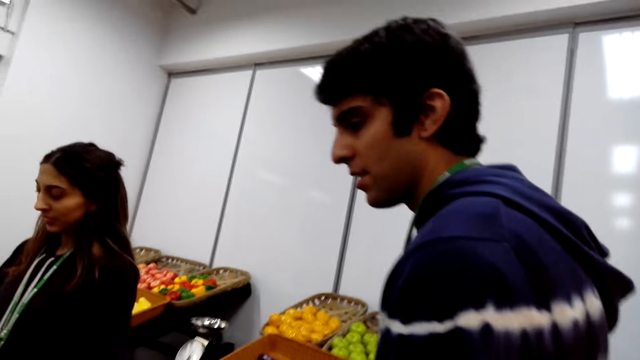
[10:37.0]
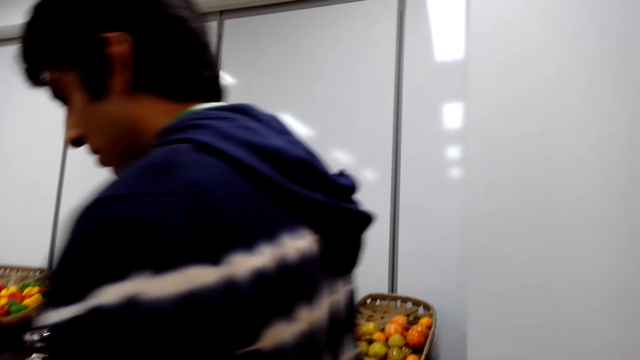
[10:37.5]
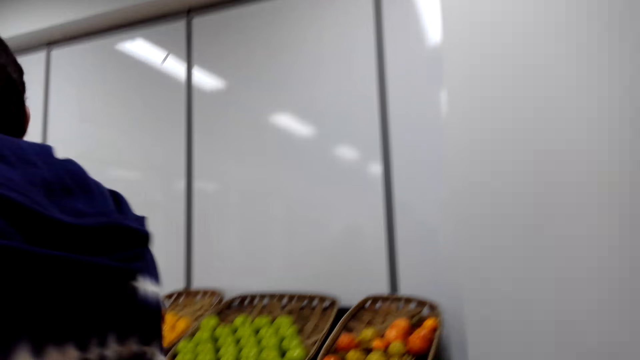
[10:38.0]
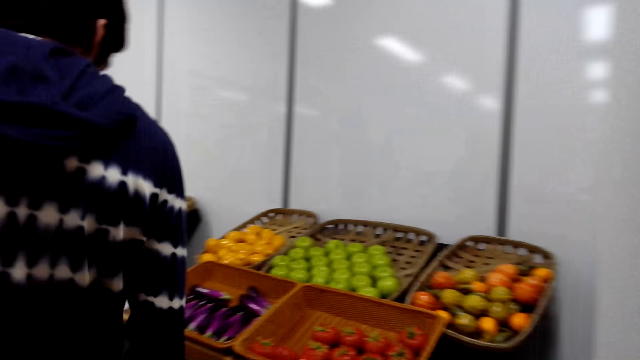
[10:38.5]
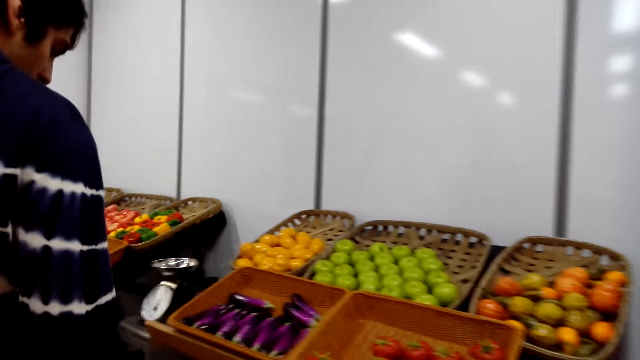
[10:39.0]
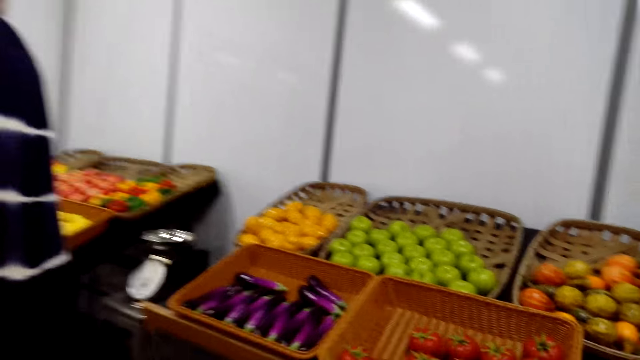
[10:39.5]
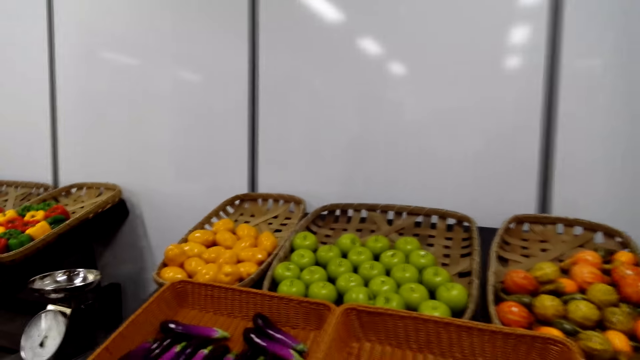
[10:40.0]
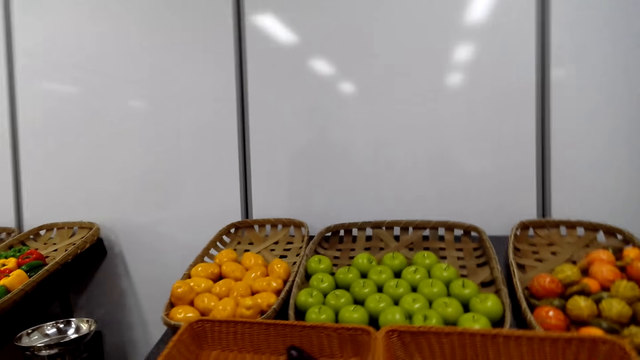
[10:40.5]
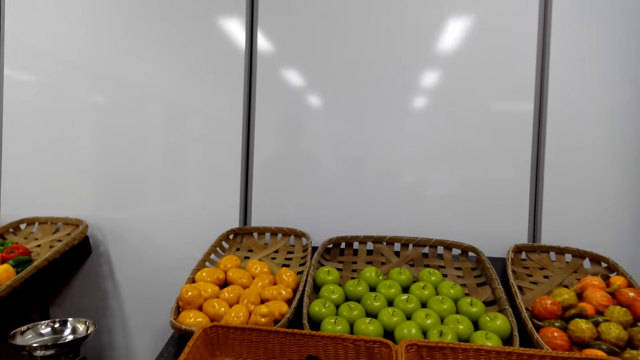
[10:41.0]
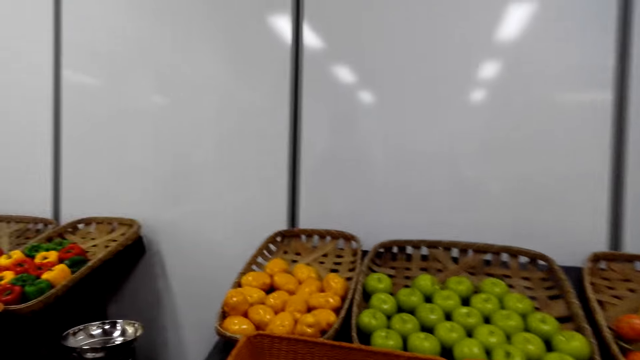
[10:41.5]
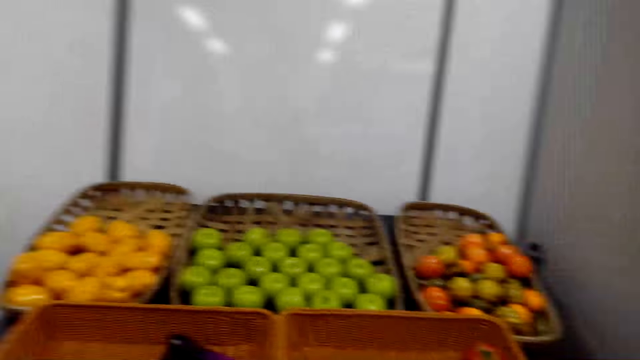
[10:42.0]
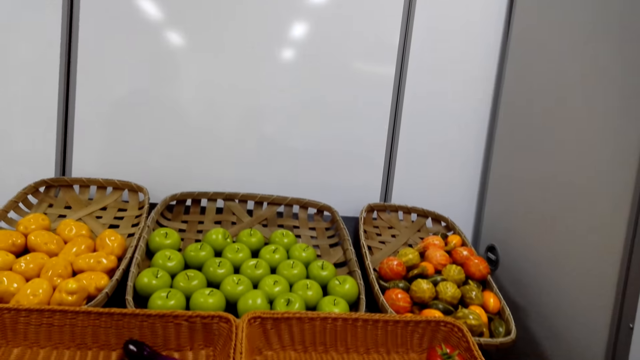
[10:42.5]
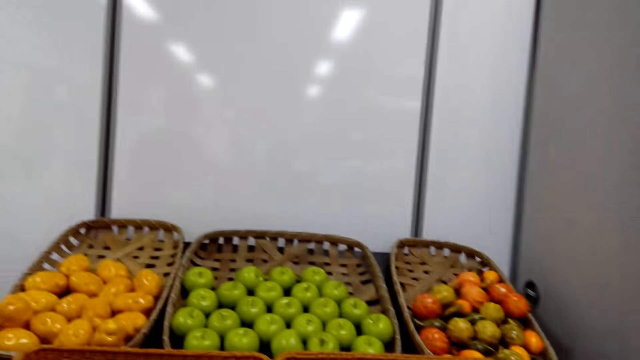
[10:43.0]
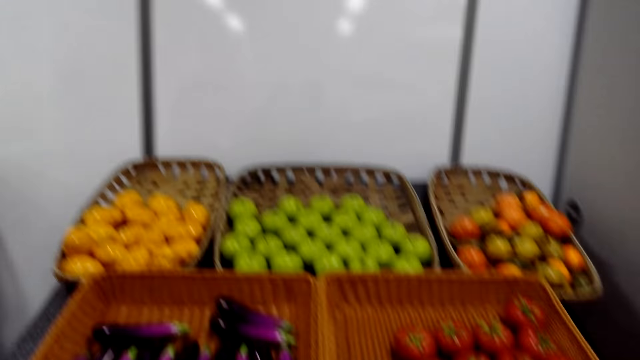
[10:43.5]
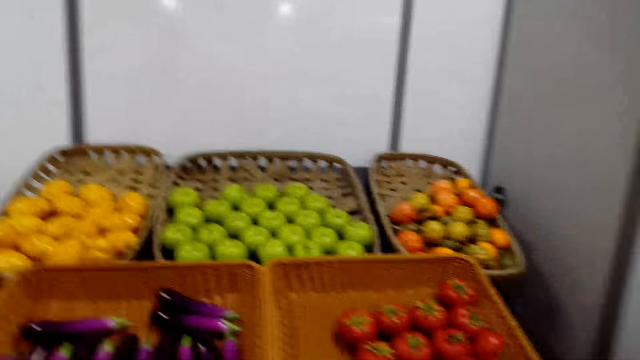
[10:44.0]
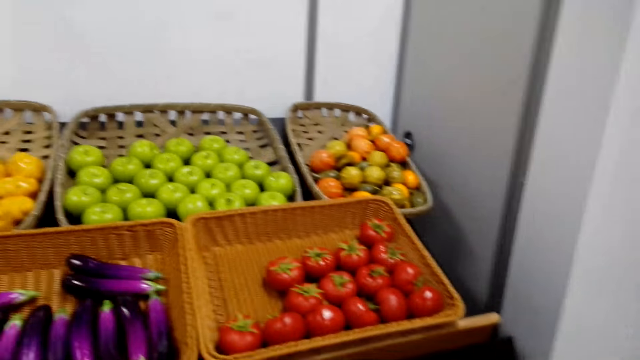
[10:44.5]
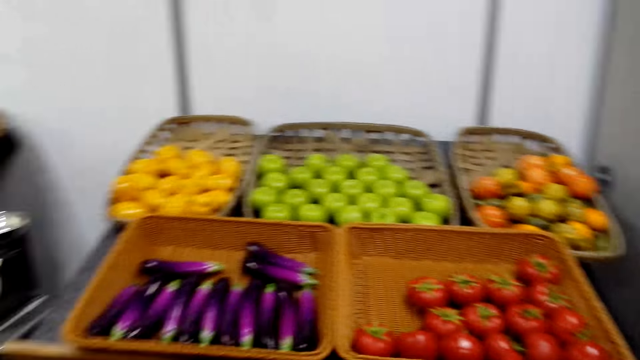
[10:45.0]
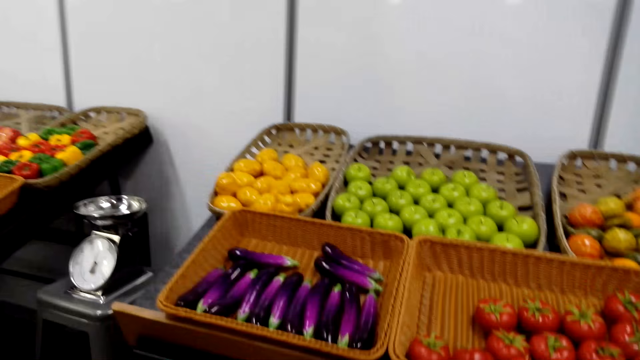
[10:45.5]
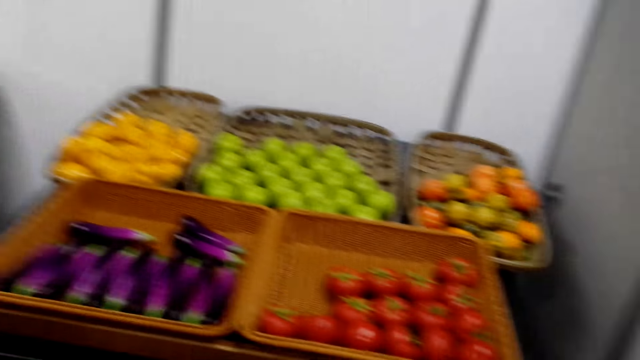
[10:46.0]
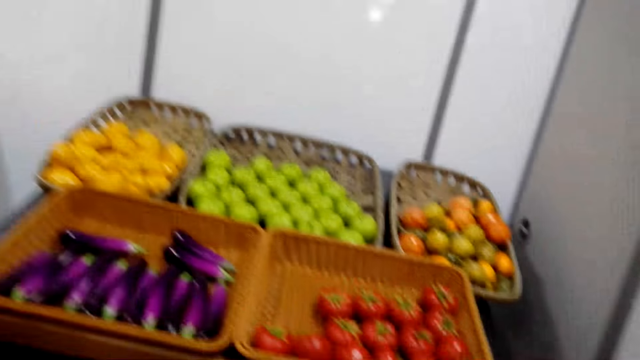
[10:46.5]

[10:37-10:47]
The man is interacting with another person. The camera wearer looks at the vegetables.

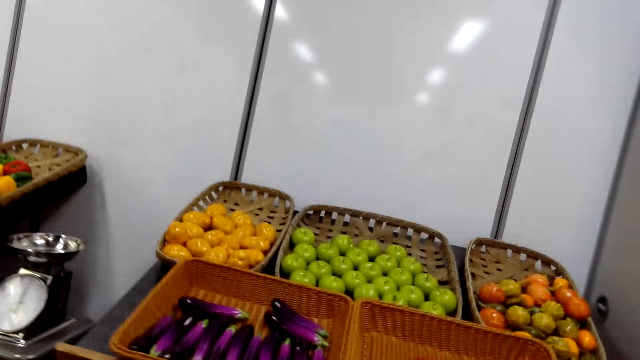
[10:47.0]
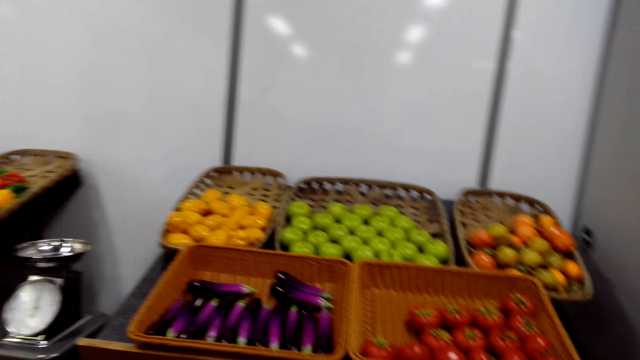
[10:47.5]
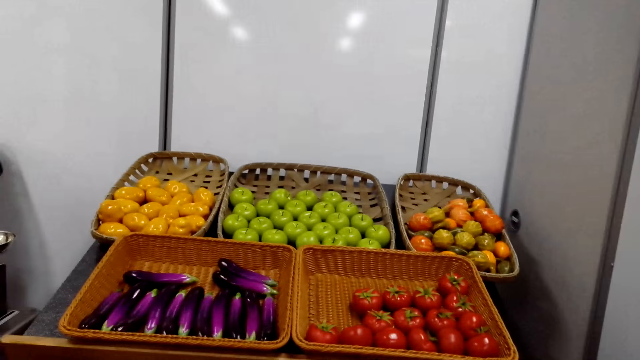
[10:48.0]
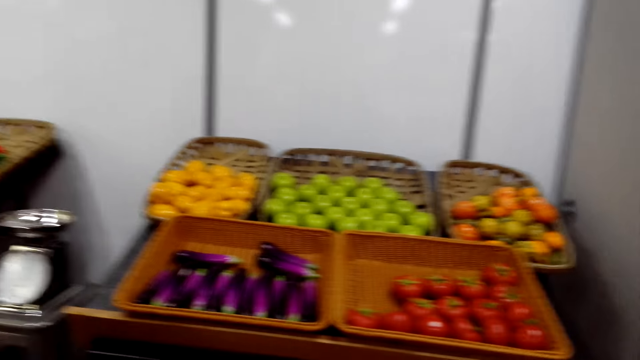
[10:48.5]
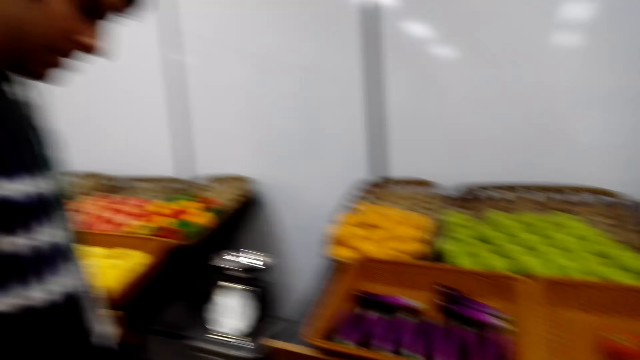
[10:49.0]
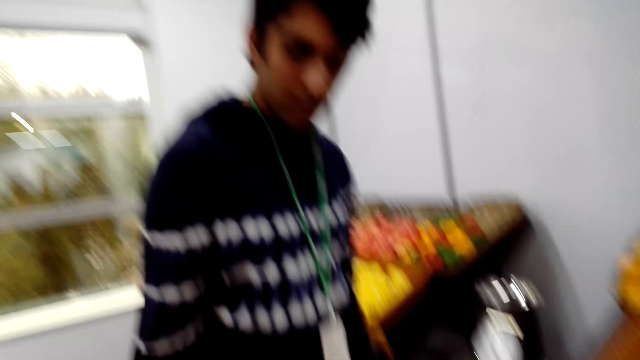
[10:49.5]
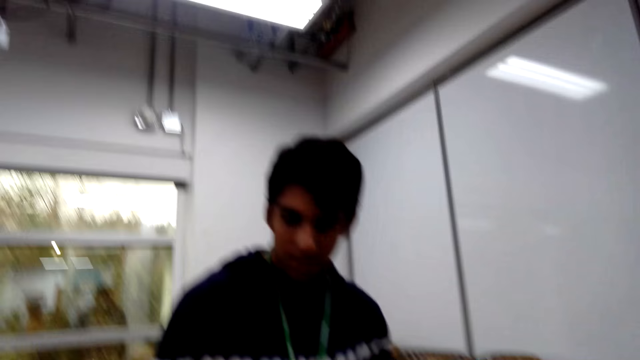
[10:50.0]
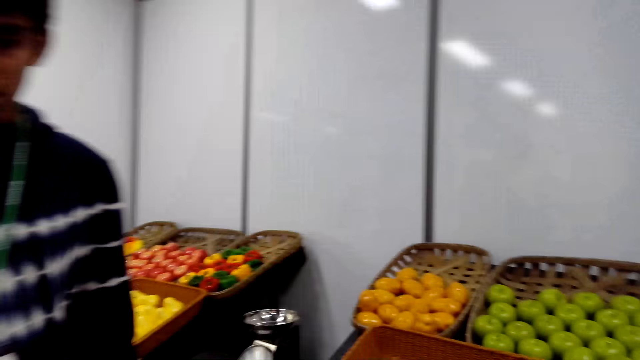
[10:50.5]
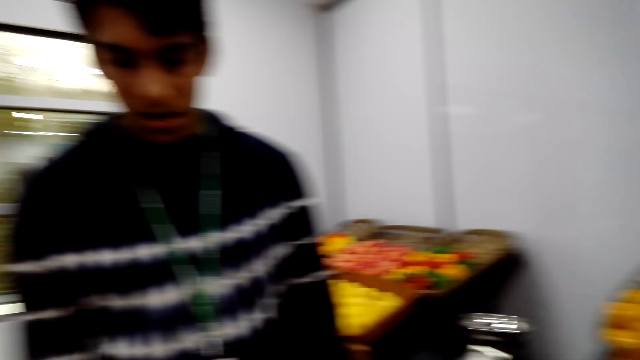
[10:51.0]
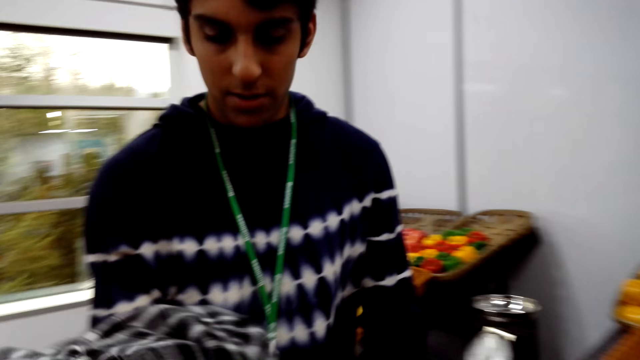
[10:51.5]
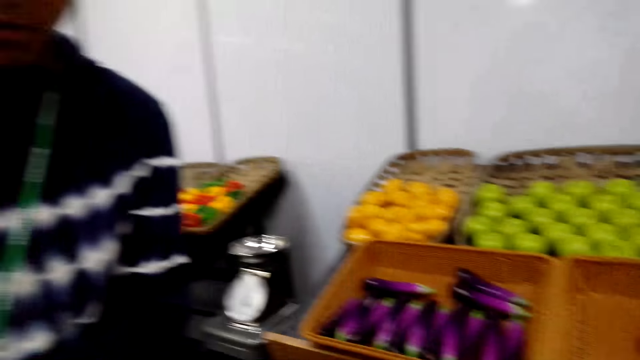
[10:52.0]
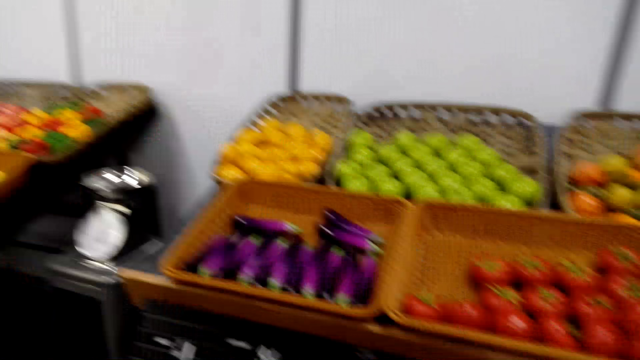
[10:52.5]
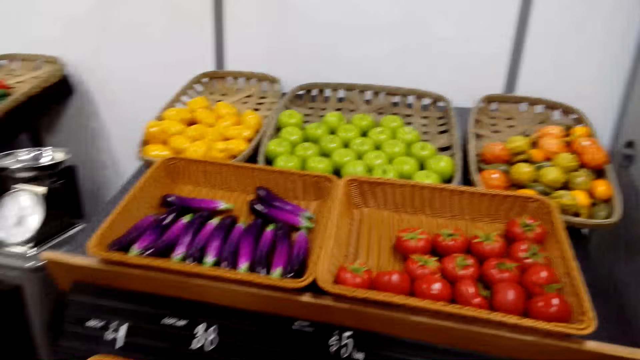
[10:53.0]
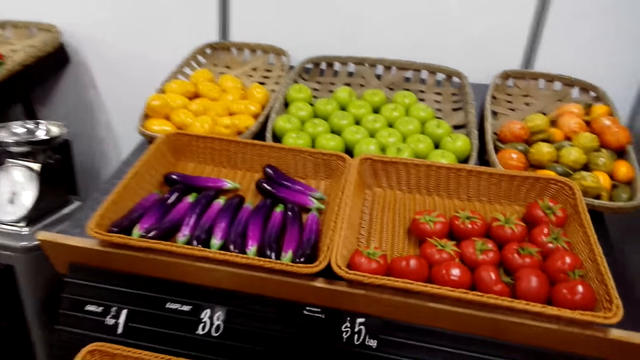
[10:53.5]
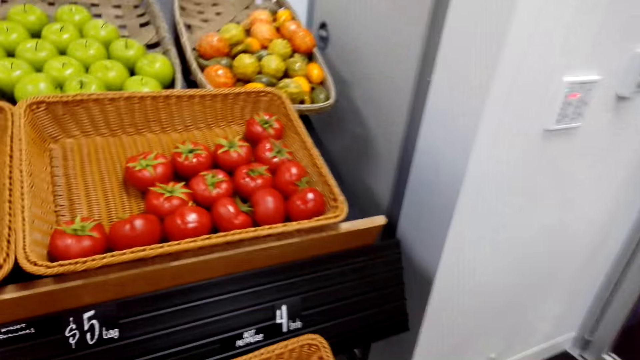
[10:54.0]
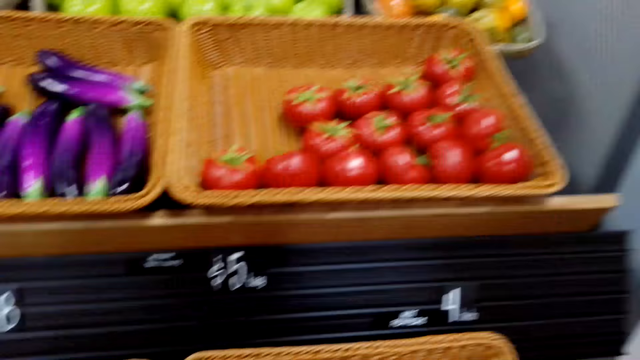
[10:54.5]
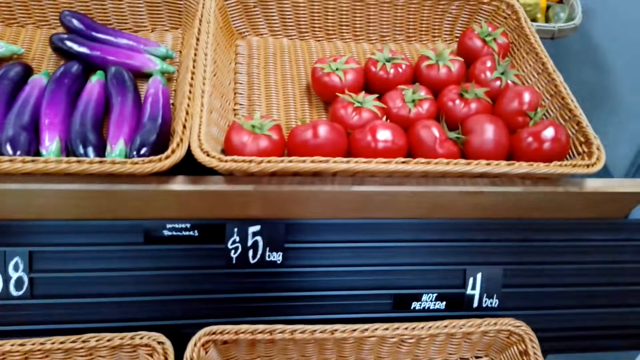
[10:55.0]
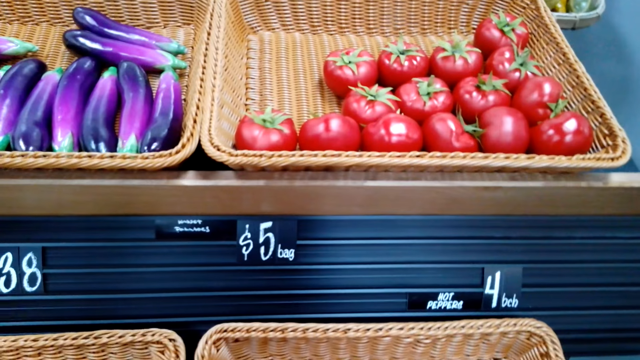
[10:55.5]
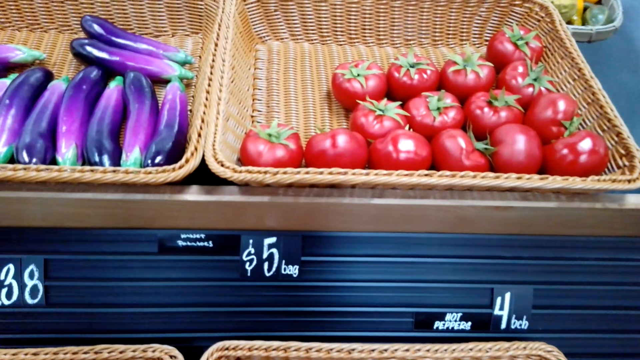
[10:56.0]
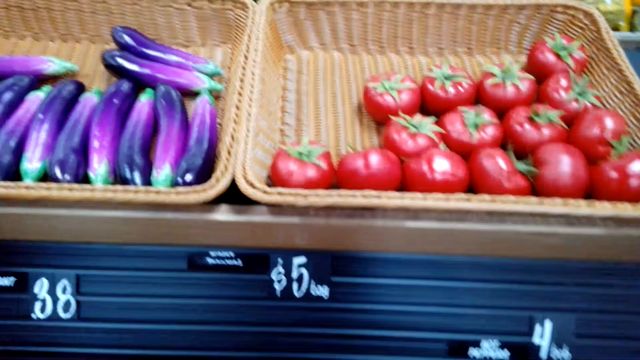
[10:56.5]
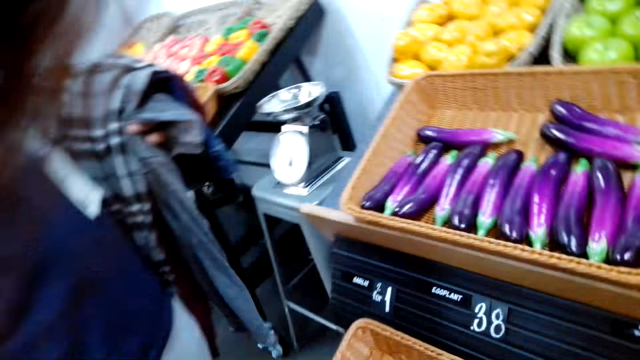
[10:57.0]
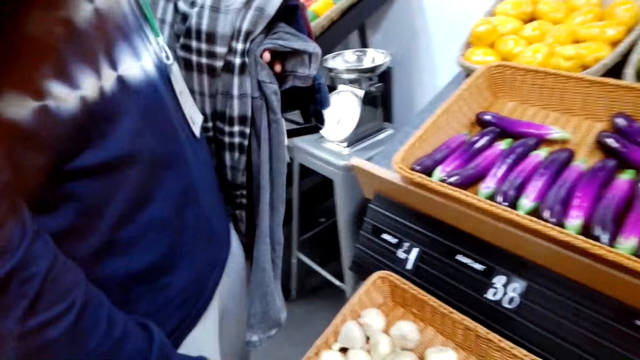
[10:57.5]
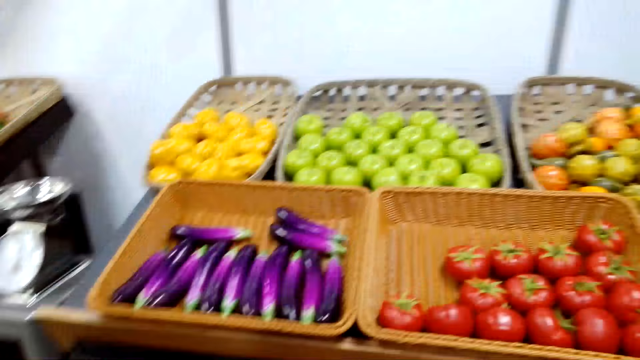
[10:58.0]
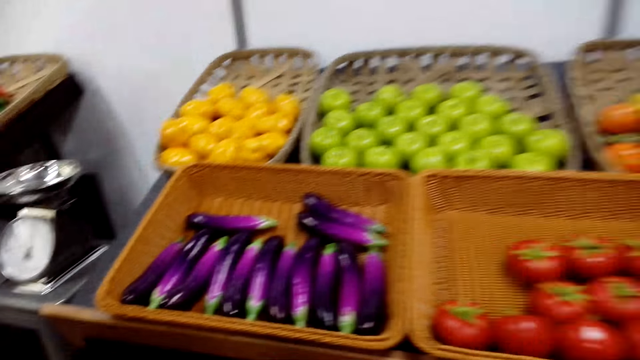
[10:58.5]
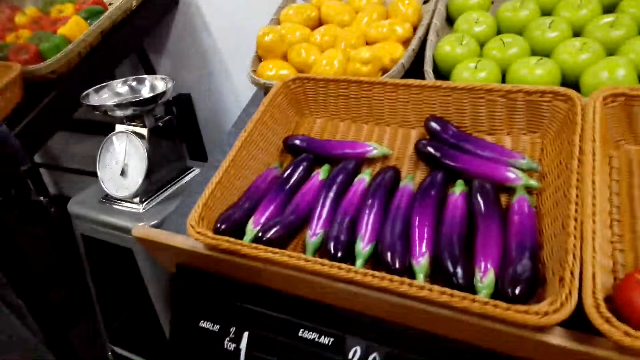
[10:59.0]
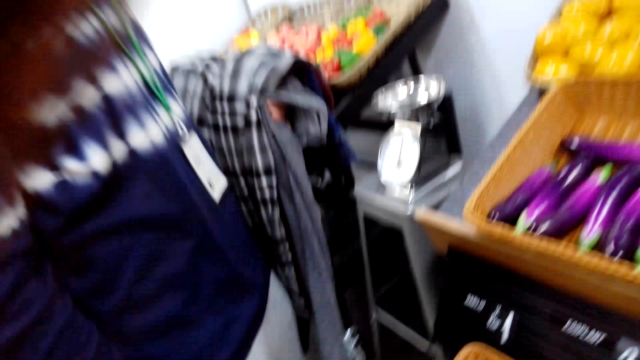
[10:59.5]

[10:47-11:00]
The camera wearer looks at the man. They look at the vegetables. They look at the price. They look at the vegetables. They look at the fruits.
